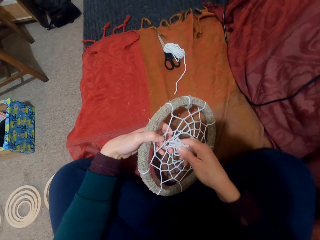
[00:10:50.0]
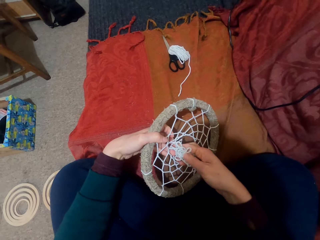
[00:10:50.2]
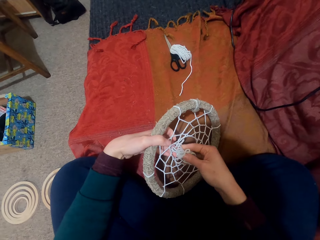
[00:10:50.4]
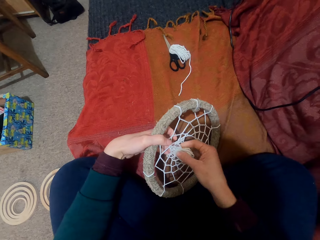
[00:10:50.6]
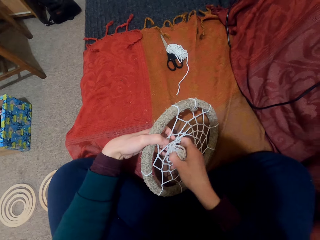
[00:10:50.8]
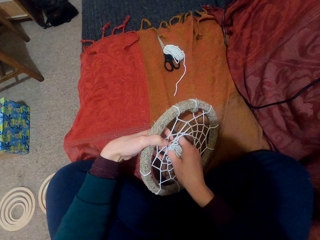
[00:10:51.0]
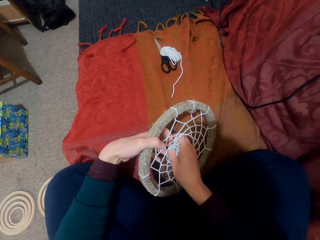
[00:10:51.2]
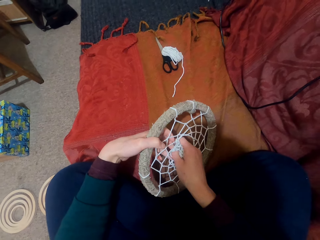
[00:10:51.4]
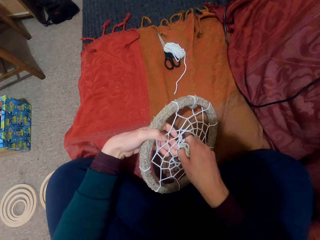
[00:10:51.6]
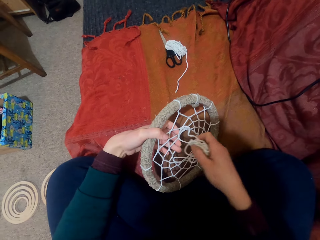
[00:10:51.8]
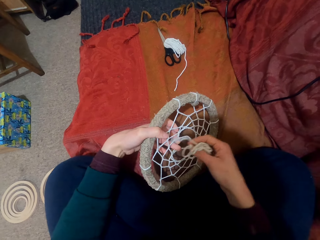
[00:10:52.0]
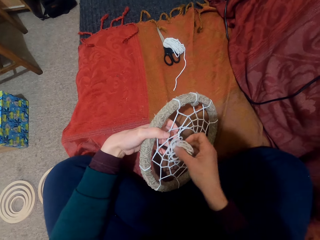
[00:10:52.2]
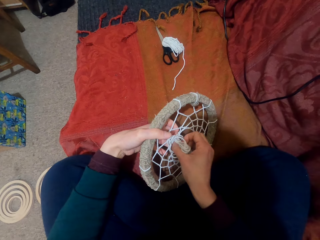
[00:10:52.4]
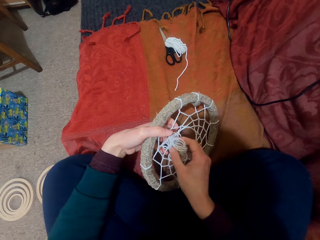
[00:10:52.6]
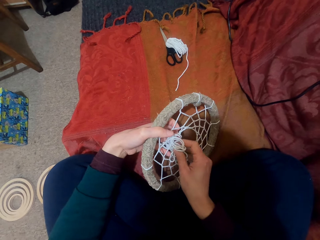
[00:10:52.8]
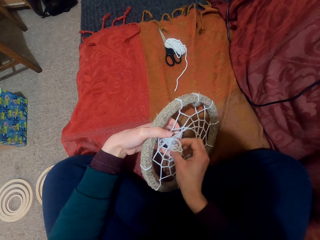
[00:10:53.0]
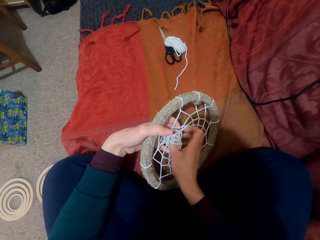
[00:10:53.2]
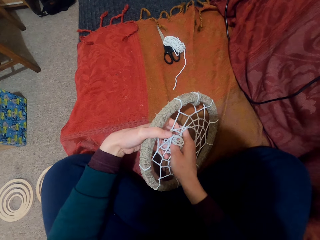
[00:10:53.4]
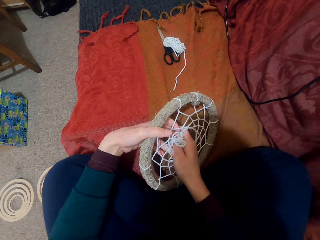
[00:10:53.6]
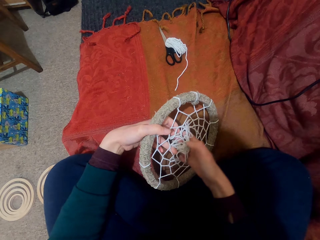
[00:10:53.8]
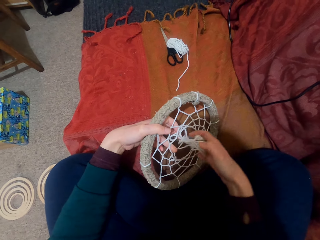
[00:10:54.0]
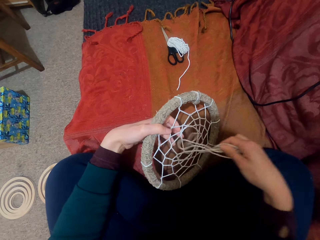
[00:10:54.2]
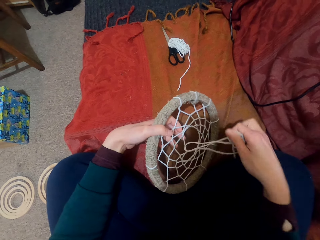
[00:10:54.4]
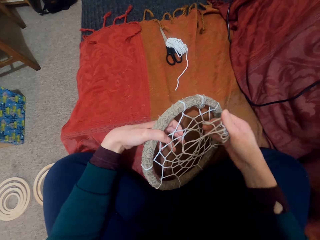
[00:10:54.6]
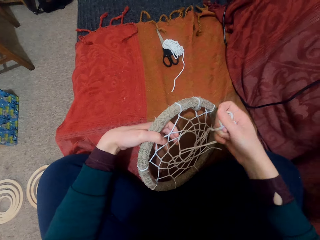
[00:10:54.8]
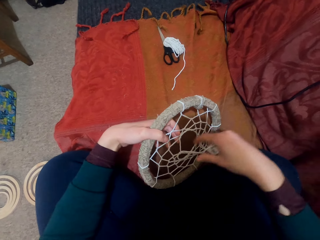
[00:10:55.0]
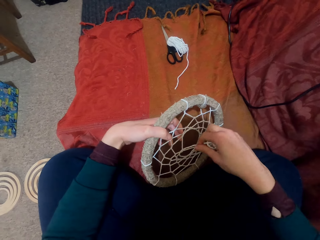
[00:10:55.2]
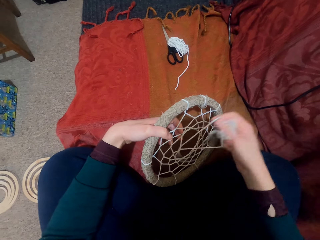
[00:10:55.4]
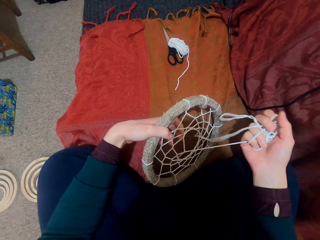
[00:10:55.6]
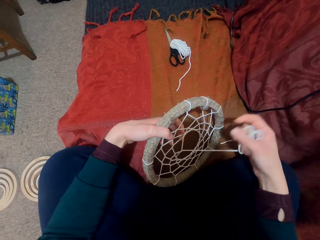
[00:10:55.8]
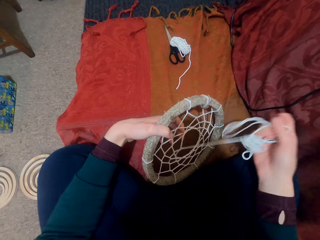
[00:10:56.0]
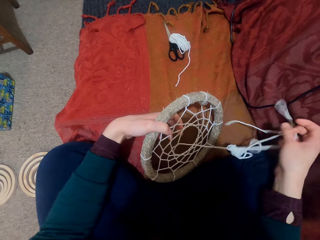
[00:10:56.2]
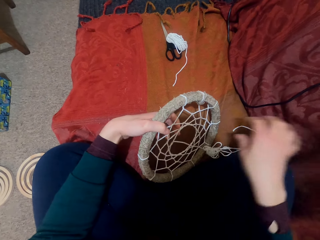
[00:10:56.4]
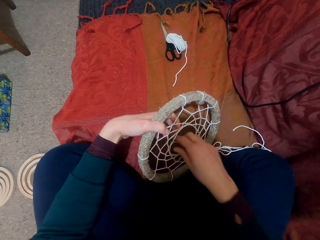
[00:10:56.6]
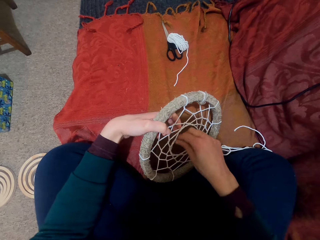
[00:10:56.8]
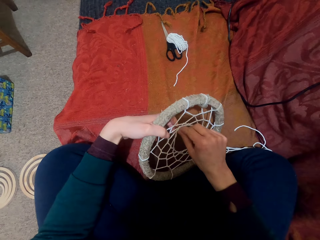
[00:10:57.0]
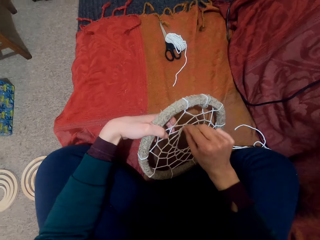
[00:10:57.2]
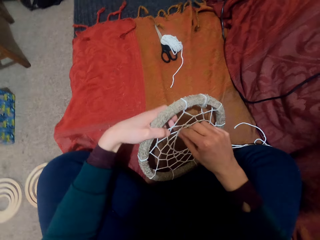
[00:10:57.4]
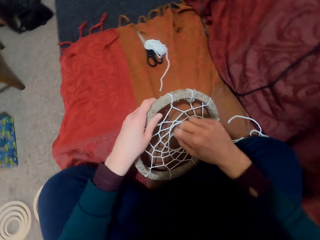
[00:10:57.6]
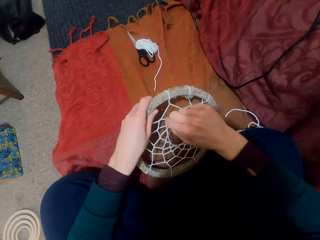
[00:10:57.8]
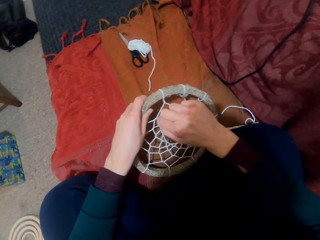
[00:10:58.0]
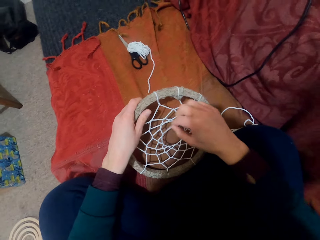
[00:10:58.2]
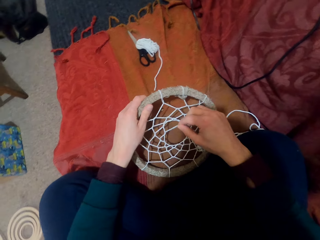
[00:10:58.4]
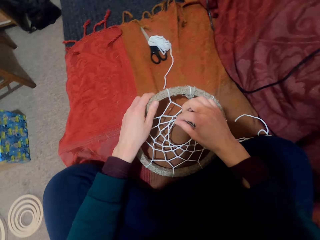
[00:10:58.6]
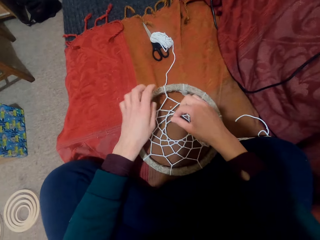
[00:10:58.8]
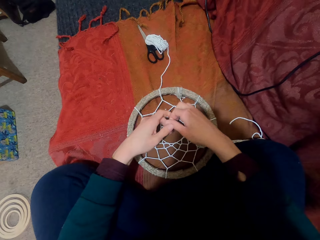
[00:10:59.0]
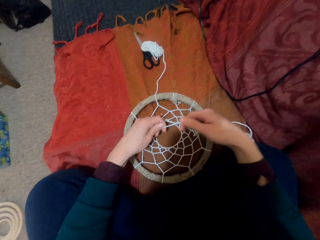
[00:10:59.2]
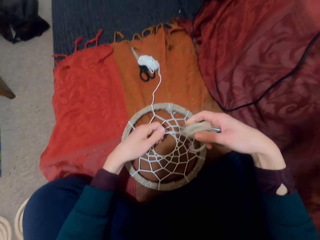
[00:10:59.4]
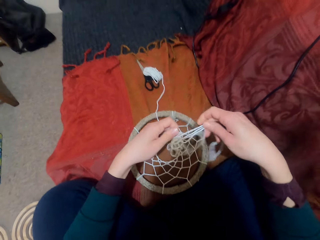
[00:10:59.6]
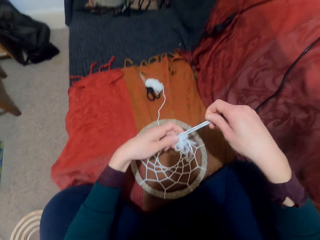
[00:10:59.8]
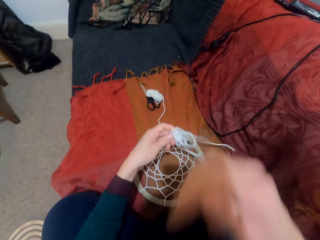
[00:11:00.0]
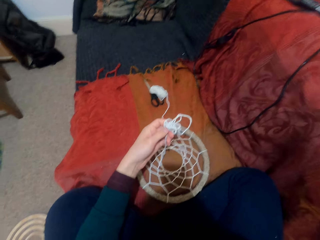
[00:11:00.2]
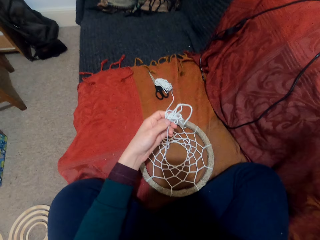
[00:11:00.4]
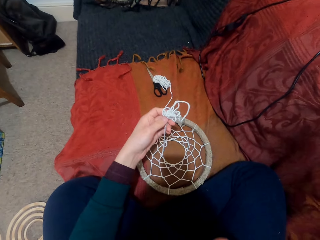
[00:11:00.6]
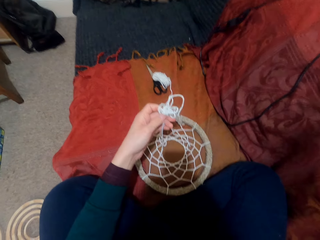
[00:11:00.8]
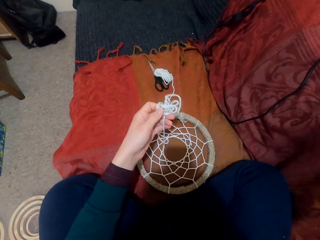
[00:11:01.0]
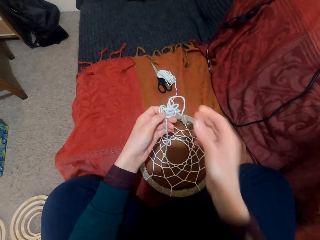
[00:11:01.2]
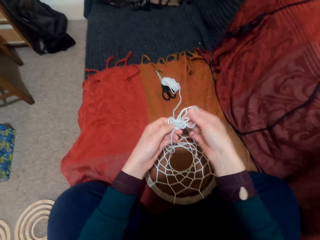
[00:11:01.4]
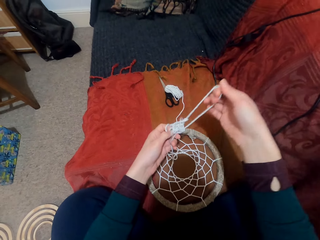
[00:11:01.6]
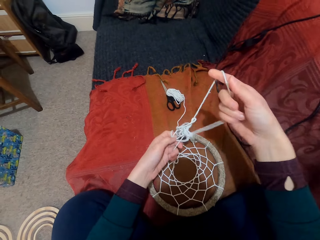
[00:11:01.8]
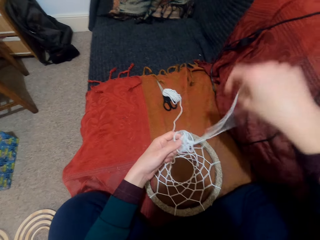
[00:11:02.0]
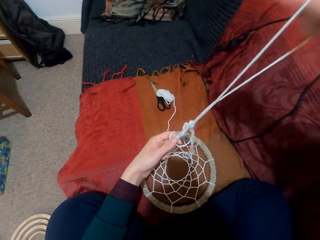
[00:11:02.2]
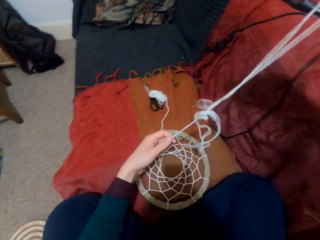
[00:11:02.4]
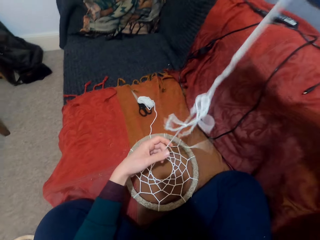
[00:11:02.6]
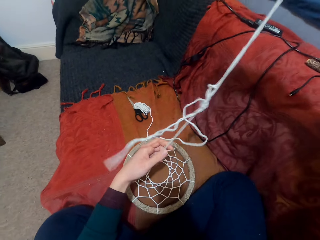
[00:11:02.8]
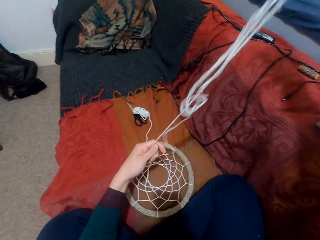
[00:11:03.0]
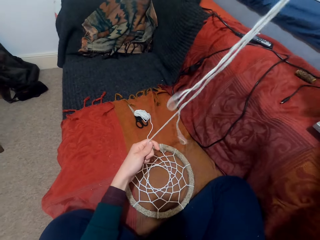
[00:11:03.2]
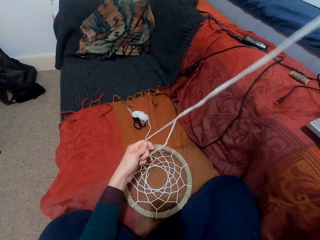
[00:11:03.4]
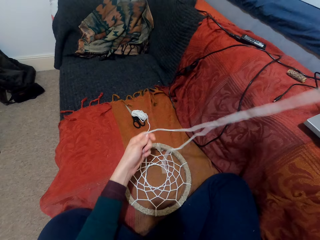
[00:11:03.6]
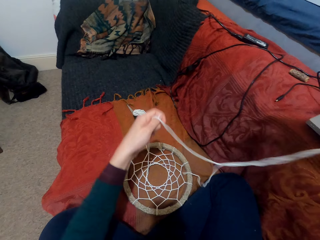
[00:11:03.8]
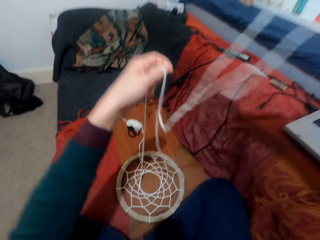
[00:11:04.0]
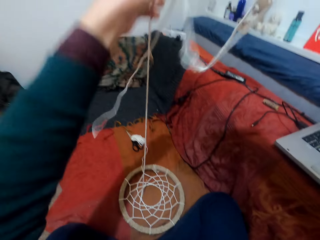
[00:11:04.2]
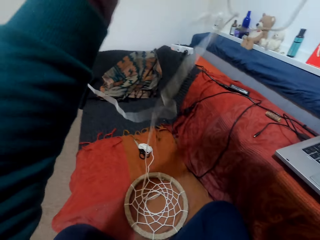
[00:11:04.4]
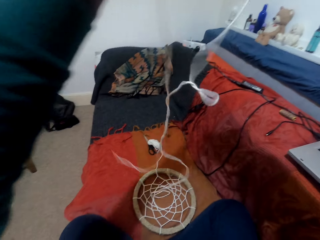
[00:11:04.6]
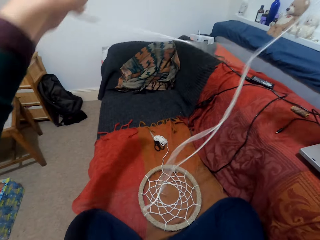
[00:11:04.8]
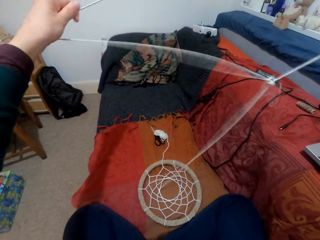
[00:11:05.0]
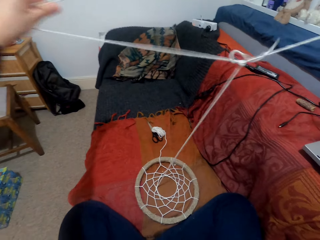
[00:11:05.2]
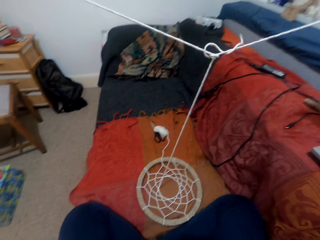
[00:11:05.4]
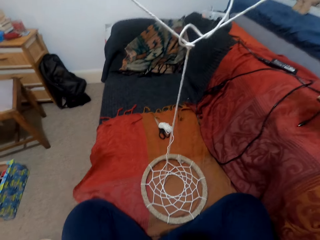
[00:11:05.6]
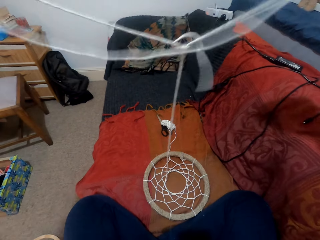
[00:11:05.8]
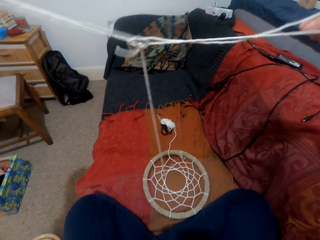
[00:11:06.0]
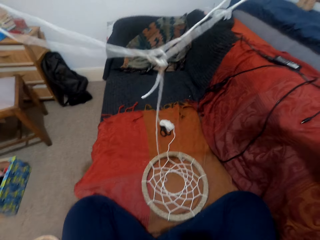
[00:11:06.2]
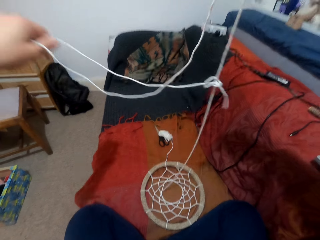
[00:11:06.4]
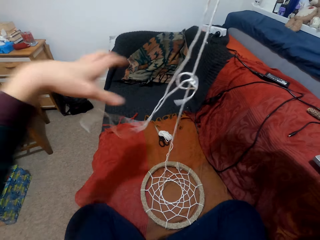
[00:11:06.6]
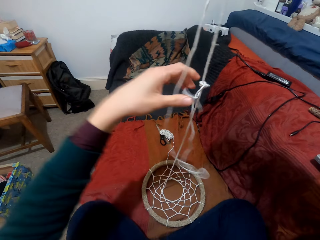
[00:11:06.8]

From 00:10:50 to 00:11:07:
The camera wearer puts the thread through the pattern. They pull the thread. They stretch the thread. They unwind the thread. They touch their face. They untangle the thread.

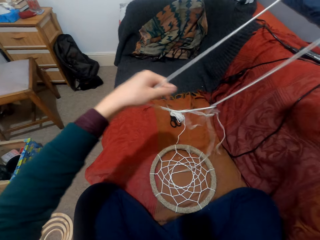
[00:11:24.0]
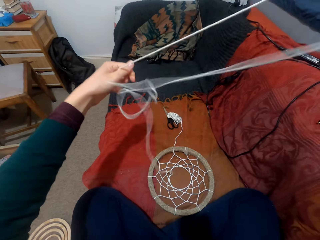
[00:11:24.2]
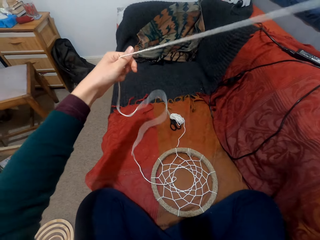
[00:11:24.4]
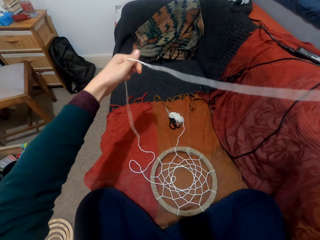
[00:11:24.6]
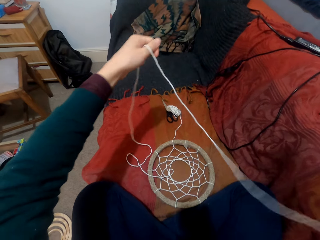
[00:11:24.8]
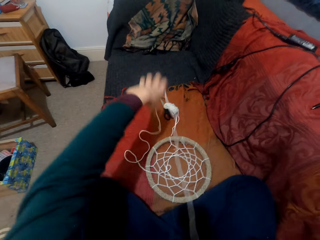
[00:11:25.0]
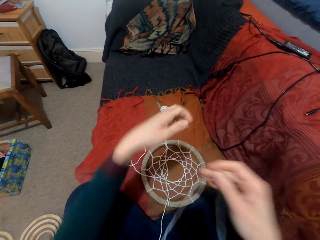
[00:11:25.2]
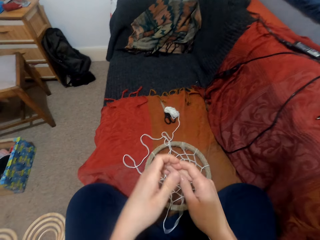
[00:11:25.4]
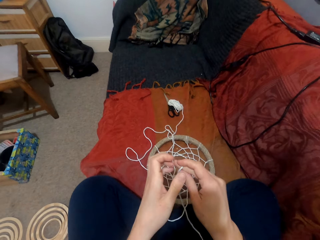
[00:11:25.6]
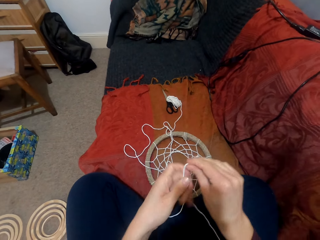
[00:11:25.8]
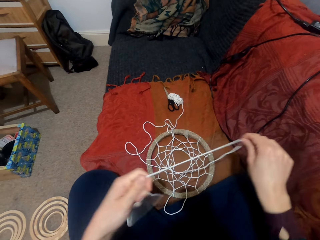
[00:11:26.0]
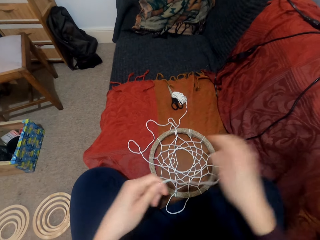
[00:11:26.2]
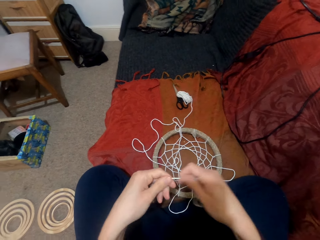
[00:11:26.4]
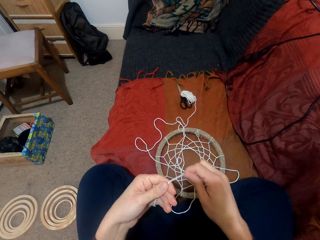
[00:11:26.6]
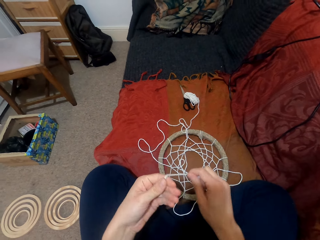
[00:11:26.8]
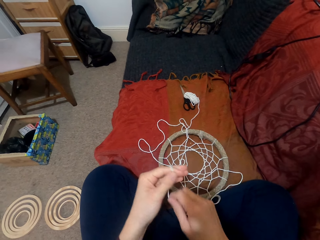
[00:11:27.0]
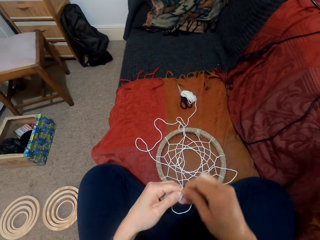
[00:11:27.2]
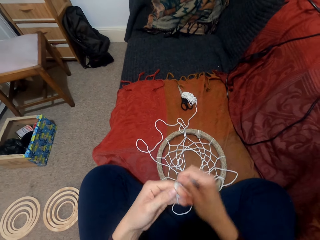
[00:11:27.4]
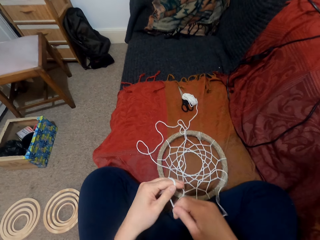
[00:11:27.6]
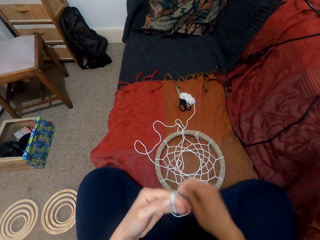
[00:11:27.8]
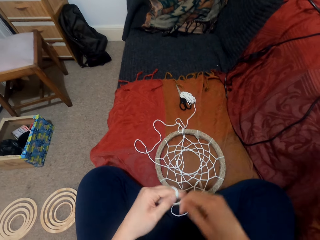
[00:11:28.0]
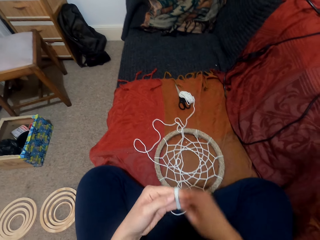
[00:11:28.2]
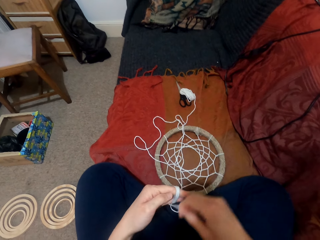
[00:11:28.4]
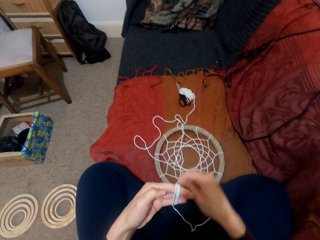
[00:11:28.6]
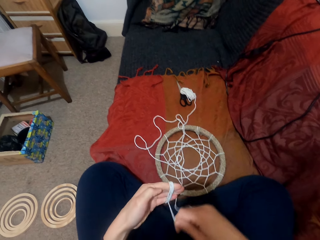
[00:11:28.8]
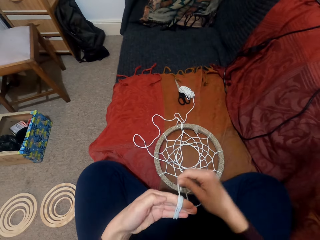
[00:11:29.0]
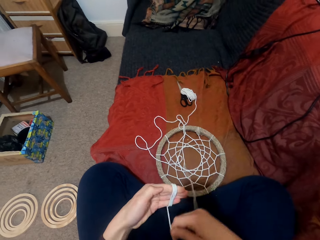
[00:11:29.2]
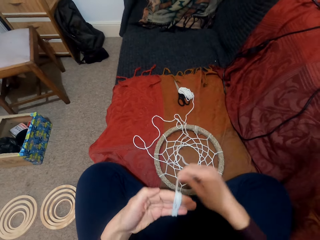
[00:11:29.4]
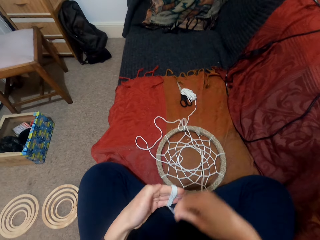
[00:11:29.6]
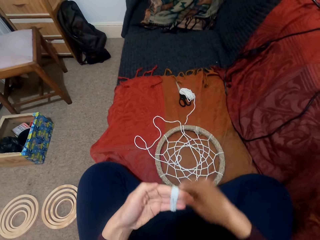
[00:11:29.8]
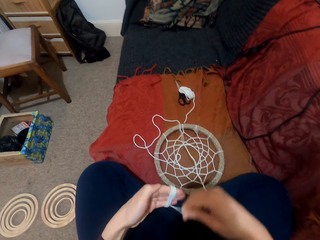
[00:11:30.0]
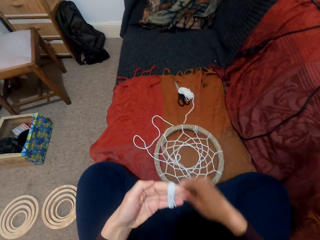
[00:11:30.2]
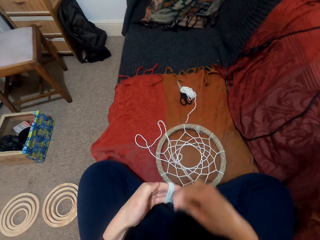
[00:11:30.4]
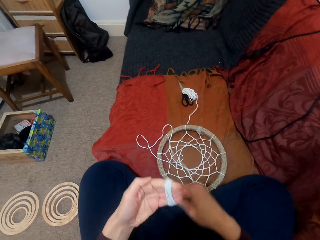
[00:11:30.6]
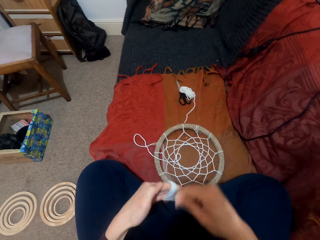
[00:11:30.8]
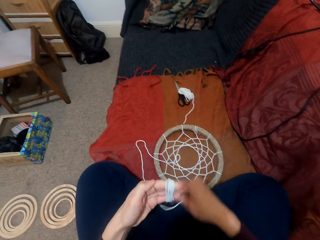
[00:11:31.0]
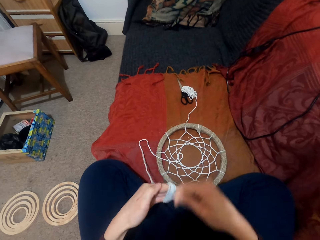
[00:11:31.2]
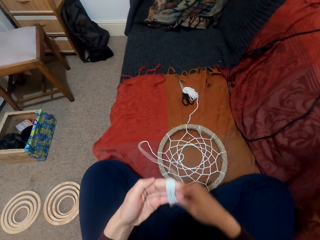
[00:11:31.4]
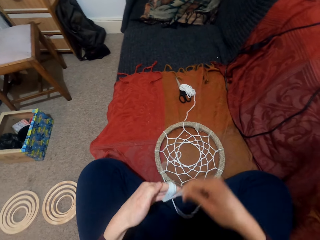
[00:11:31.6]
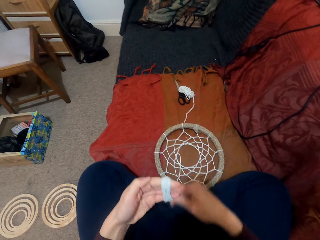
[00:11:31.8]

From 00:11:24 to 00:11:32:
The camera wearer stretches the thread. They wind the thread on the fingers.
